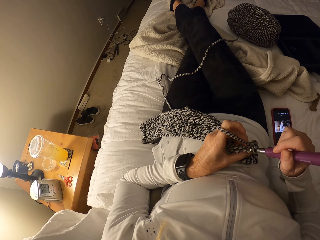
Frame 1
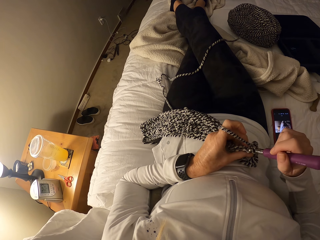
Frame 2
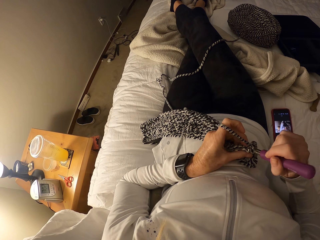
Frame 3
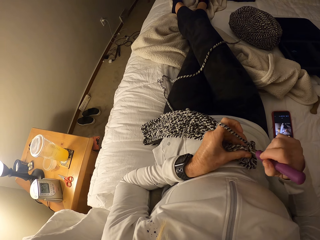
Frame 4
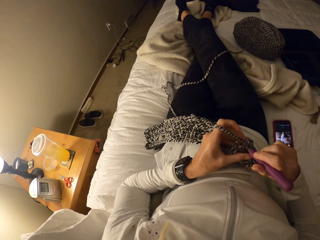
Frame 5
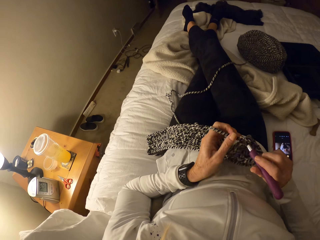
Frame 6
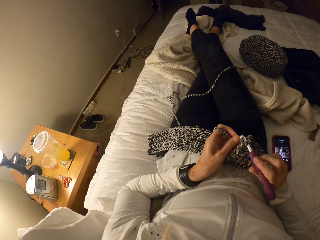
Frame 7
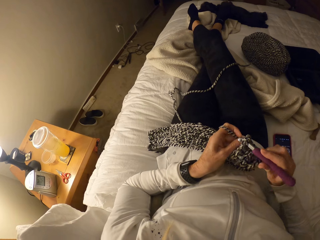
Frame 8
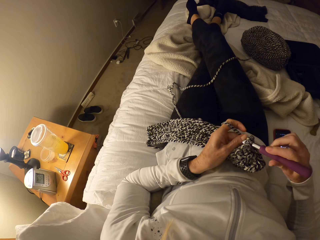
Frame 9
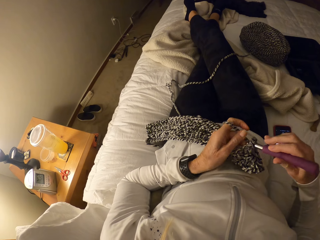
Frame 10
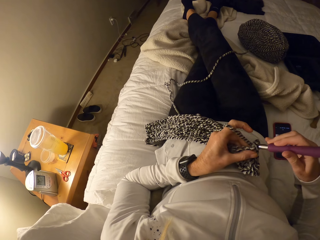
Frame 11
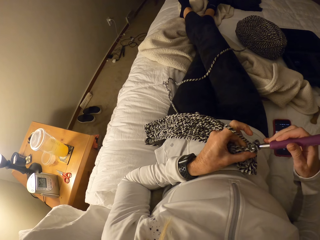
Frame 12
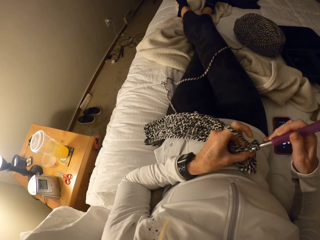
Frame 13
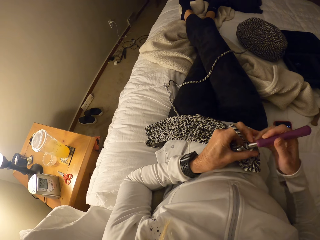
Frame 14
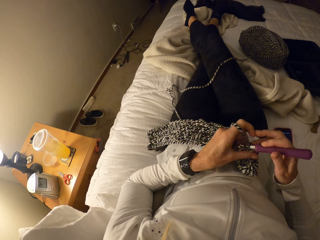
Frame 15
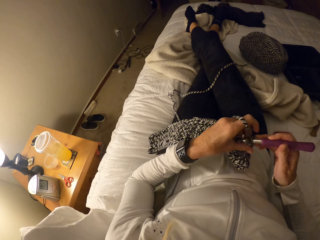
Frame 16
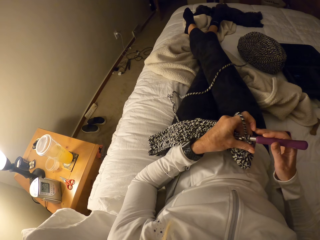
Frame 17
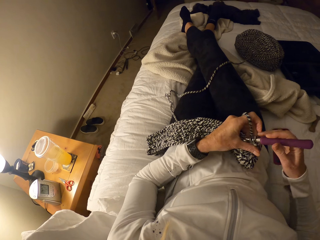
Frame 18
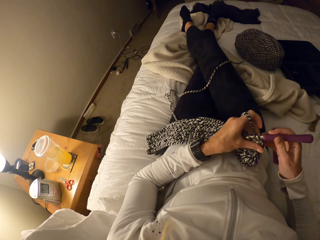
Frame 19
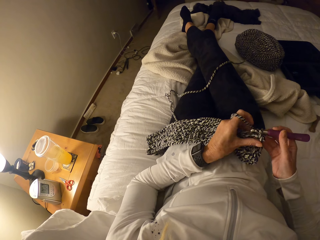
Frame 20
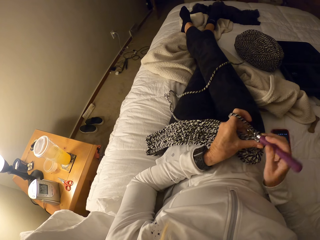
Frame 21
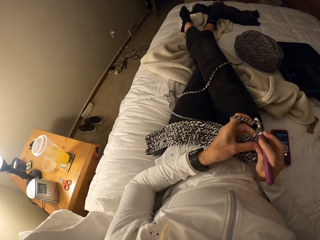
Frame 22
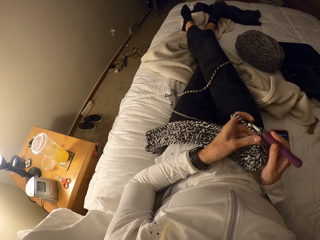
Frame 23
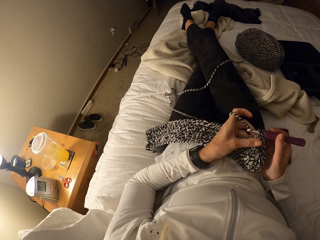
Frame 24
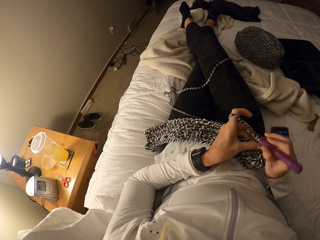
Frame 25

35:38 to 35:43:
The camera wearer crochets with yarn and the crochet hook.

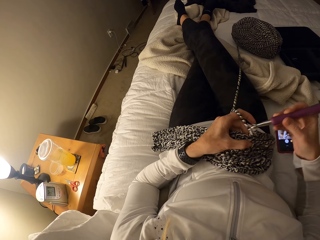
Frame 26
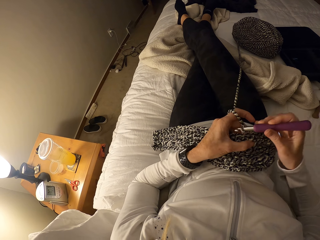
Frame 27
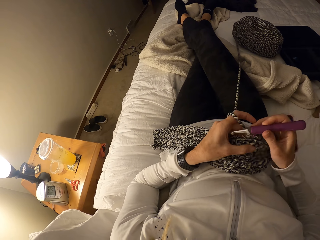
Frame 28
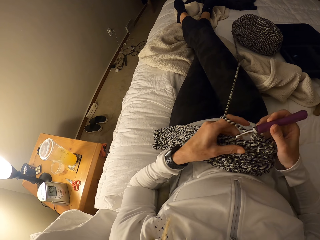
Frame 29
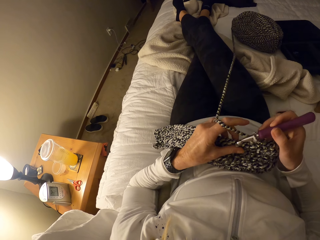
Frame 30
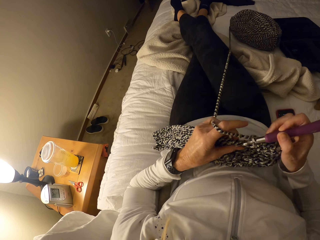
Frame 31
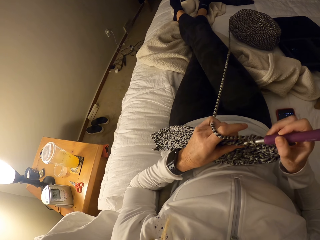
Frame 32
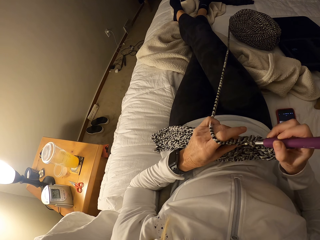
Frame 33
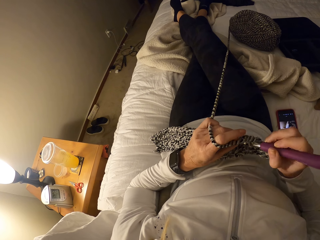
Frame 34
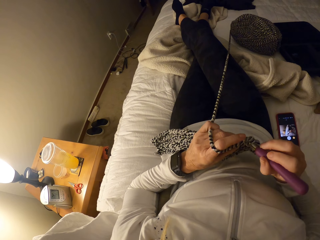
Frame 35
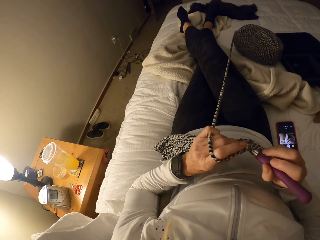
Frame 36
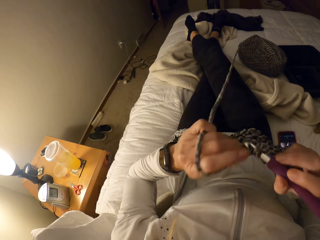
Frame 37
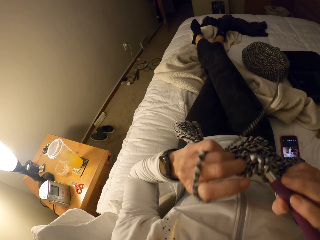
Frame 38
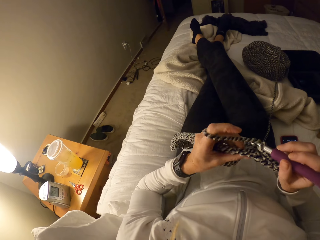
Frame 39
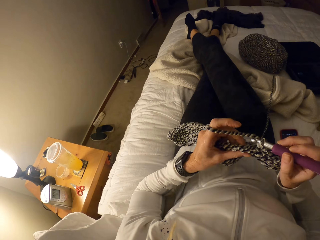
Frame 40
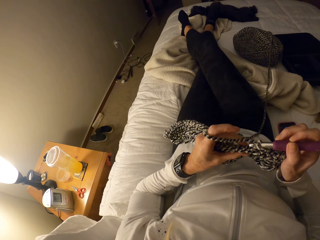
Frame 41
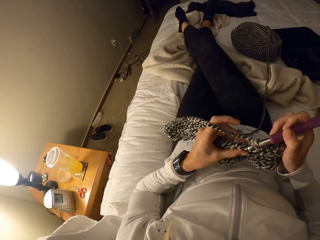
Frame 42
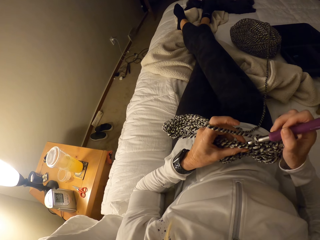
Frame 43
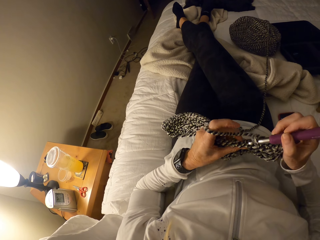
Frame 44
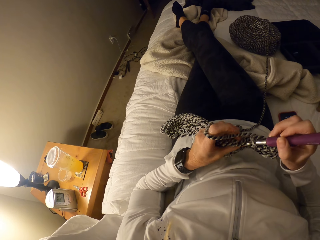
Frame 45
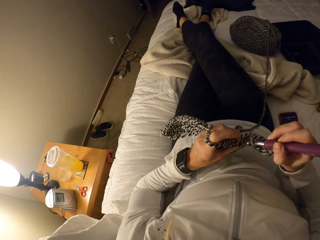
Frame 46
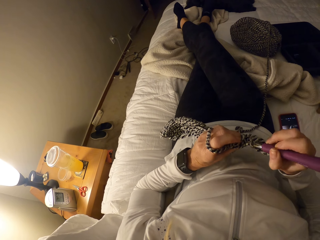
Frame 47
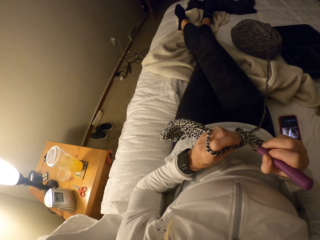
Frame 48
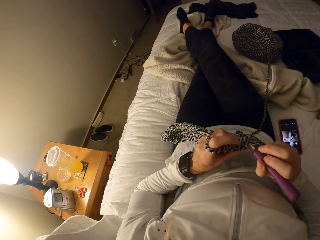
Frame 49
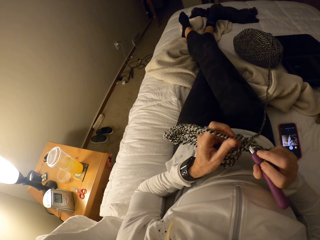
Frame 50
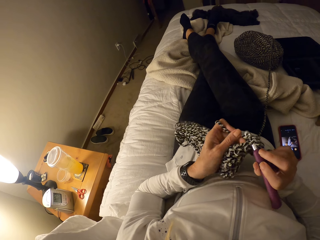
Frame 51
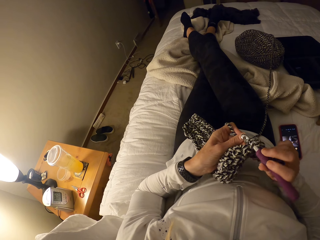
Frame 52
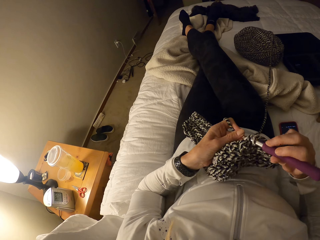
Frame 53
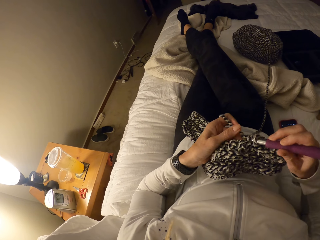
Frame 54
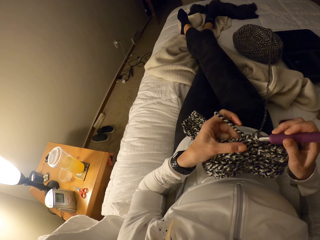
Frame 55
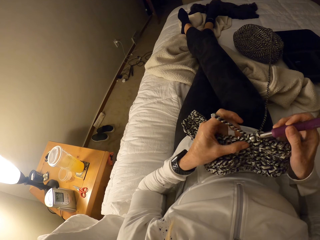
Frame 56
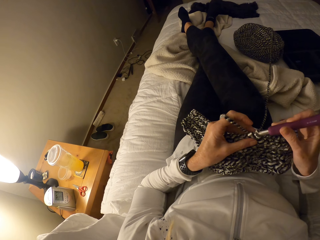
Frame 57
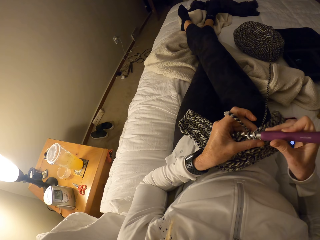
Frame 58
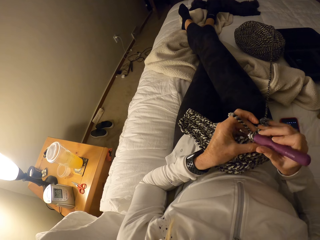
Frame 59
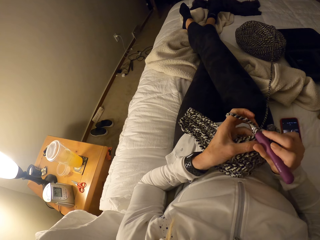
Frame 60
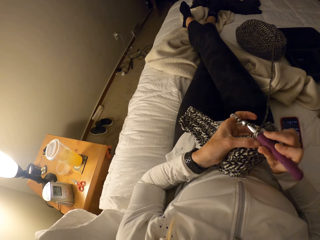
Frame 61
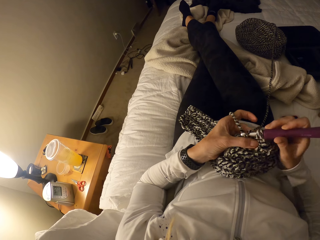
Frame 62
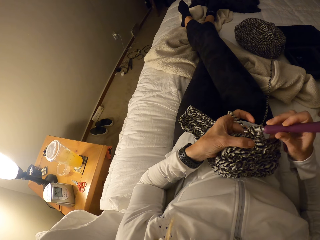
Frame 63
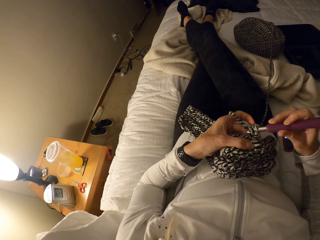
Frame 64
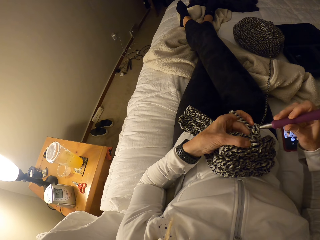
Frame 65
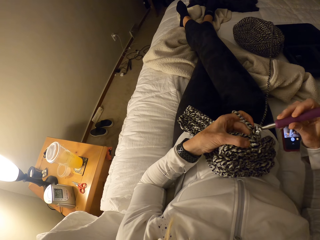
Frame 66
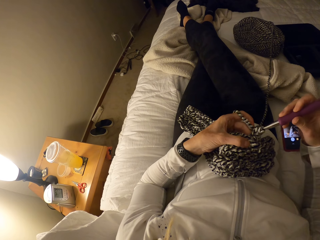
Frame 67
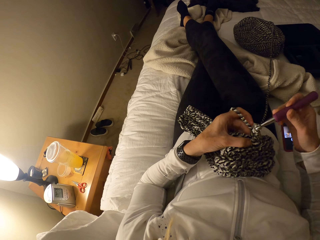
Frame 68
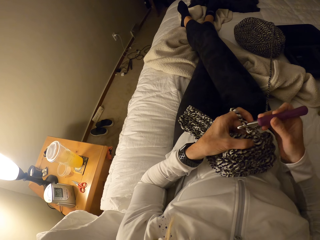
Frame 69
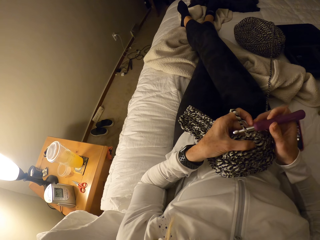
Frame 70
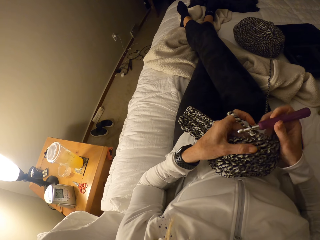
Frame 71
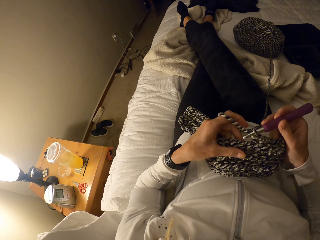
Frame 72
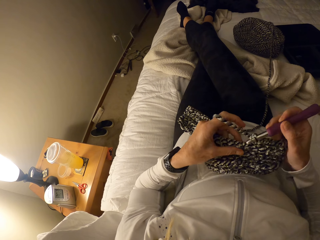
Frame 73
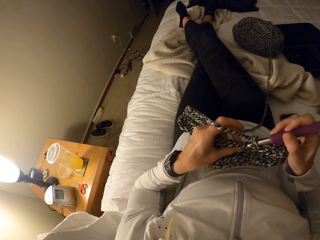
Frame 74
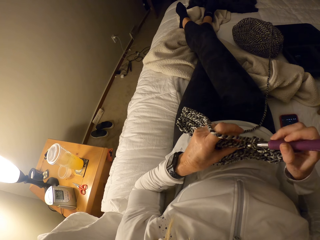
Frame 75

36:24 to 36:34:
The camera wearer releases the yarn from the bundle. They lift up the fabric and weave the fabric. They crochet with the yarn and the crochet hook.

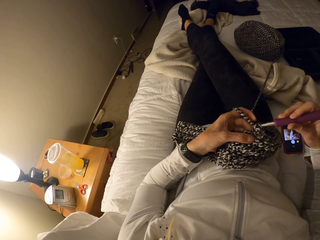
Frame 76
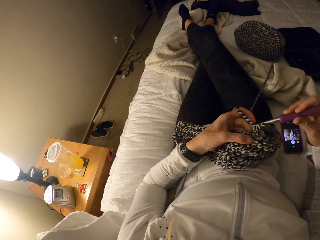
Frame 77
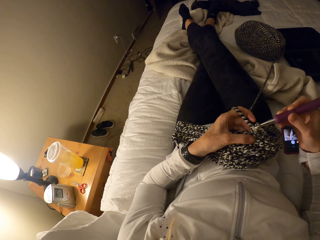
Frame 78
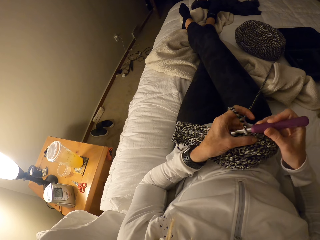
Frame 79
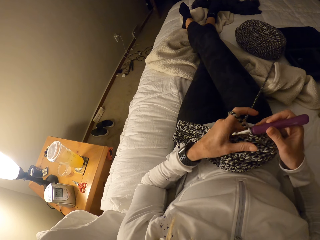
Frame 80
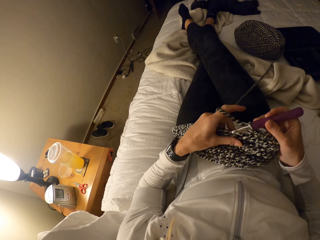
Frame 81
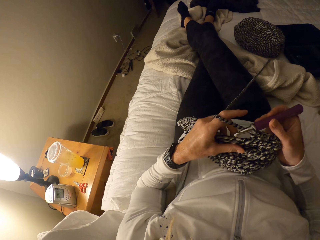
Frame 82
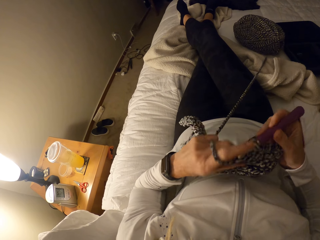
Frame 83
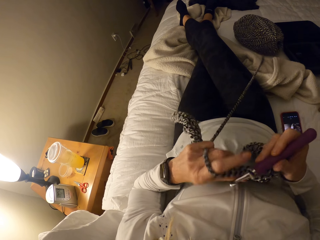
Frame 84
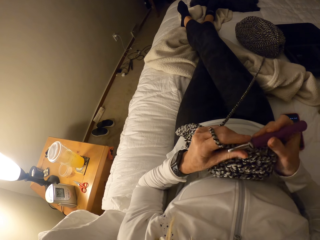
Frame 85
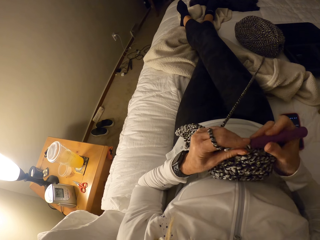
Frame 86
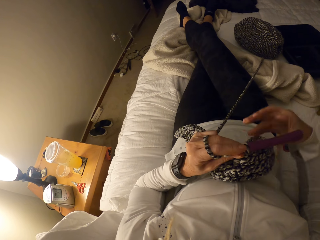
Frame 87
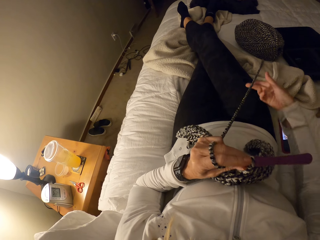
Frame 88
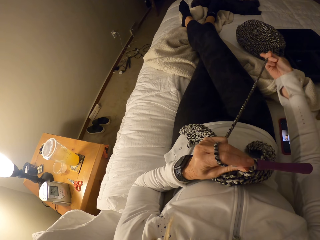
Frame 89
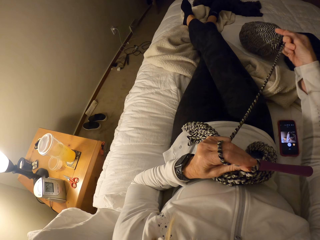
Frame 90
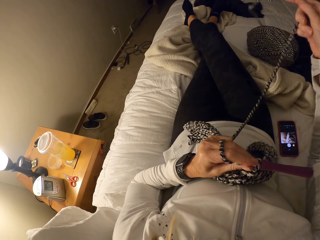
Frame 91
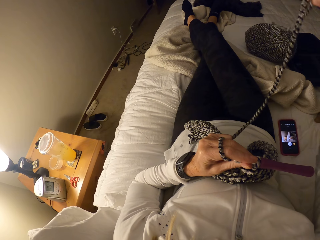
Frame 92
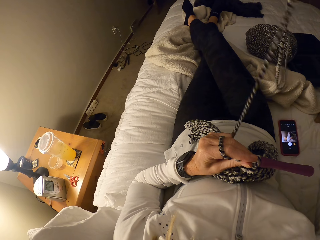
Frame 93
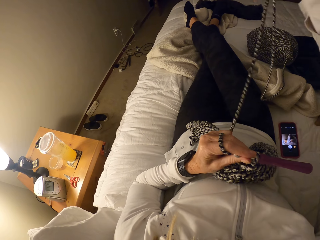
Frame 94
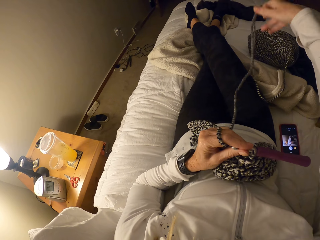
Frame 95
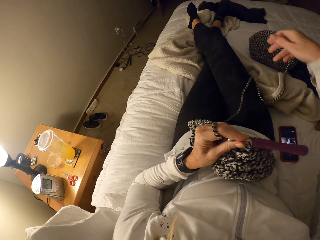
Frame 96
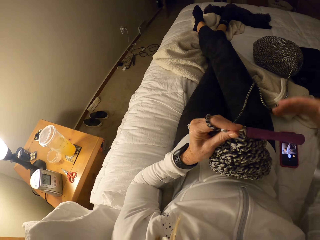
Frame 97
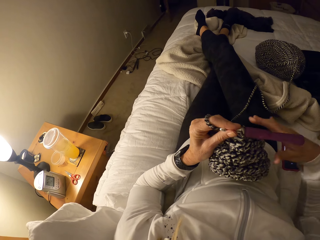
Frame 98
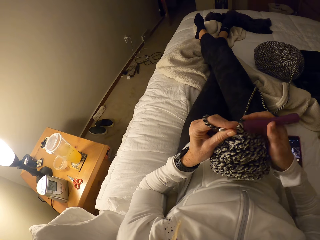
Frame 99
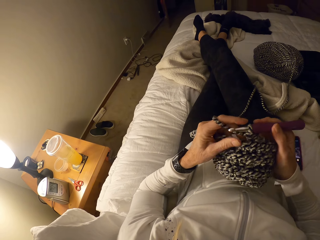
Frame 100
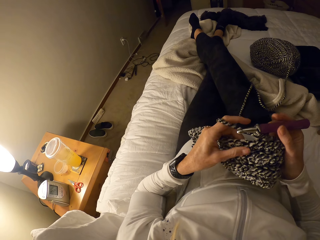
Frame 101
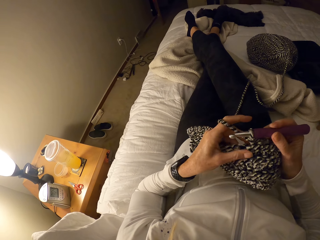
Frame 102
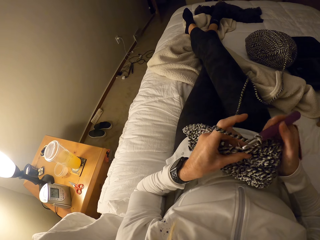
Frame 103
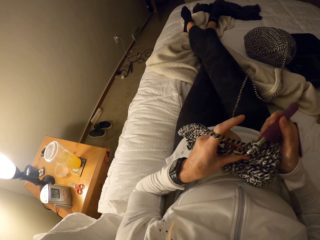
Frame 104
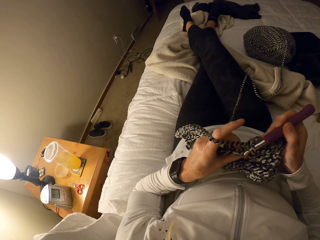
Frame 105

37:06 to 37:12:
The camera wearer releases the yarn from the bundle. She holds the crochet hook with her left hand. She releases the yarn from the bundle with her right hand. She moves the thread closer. She crochets with the yarn and the crochet hook. She weaves the fabric.
